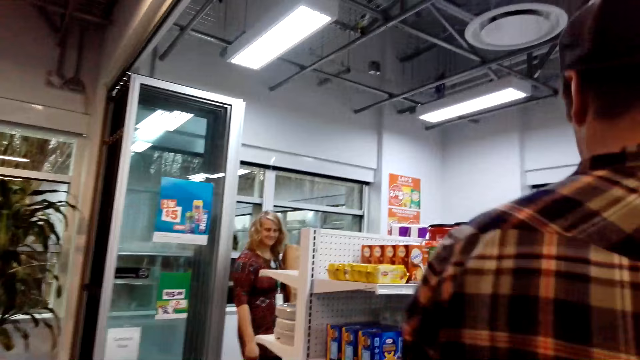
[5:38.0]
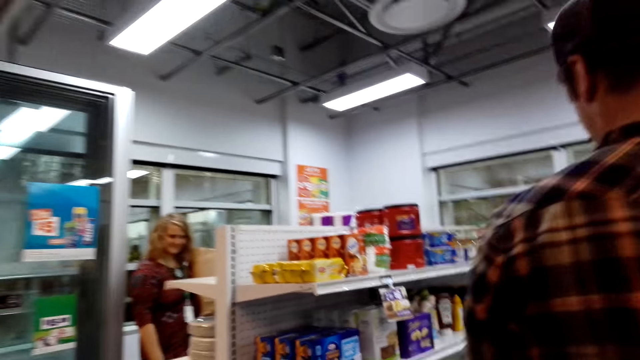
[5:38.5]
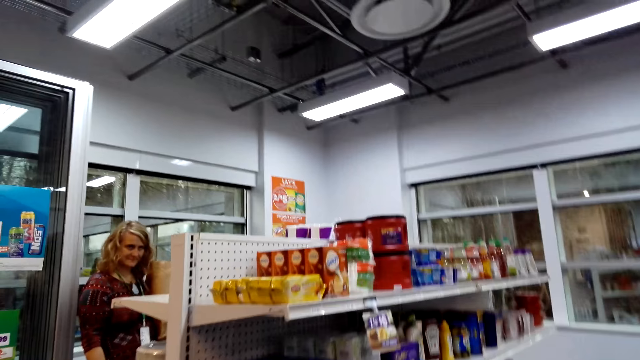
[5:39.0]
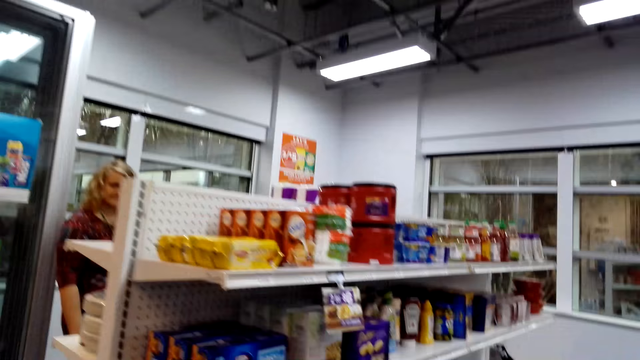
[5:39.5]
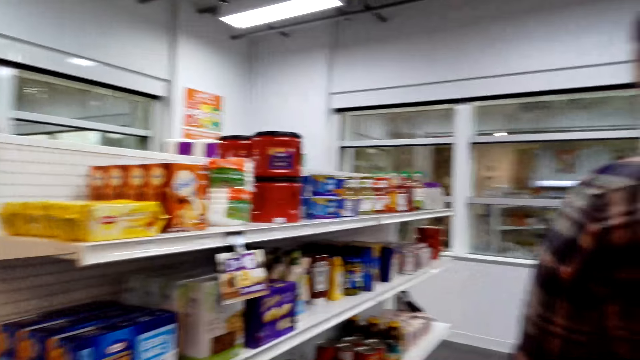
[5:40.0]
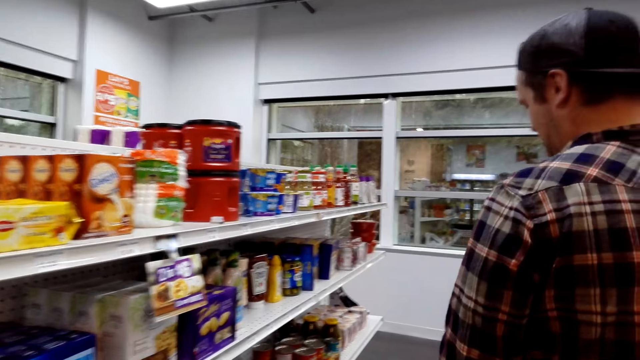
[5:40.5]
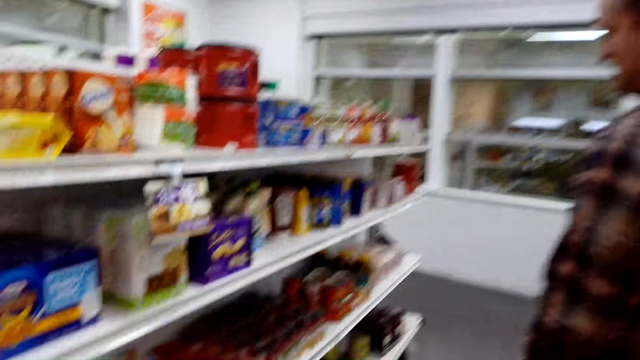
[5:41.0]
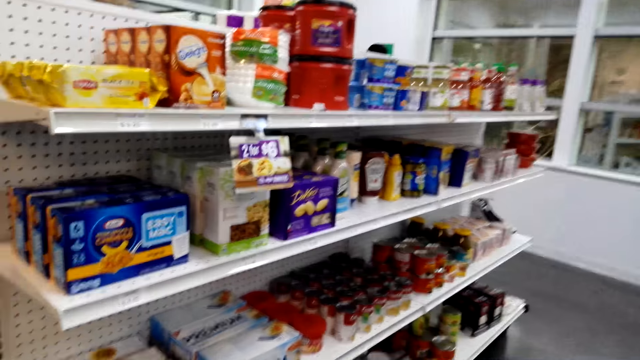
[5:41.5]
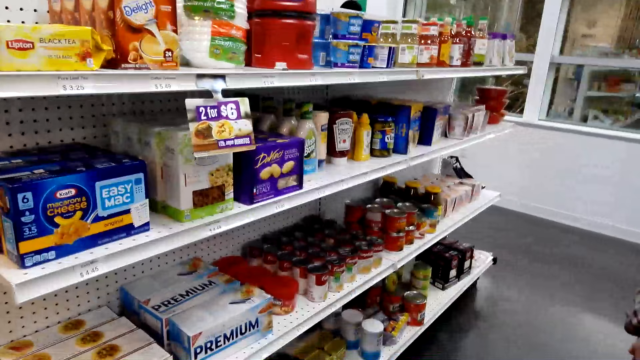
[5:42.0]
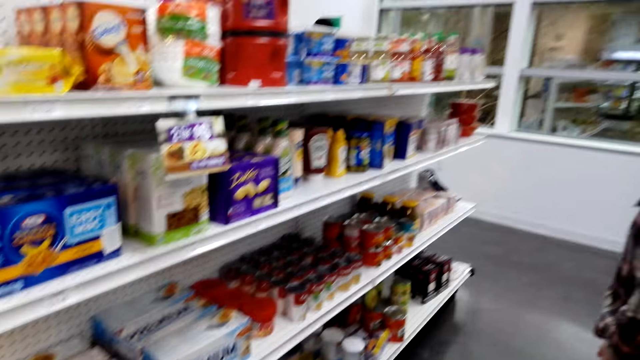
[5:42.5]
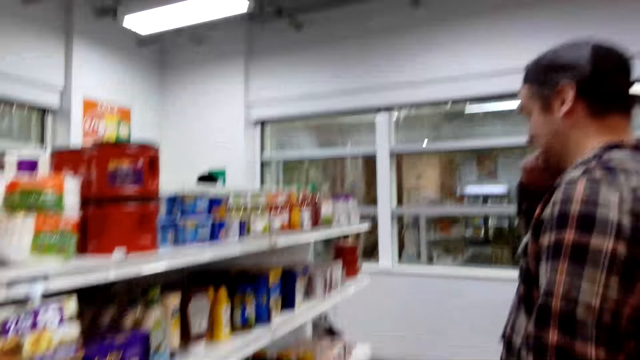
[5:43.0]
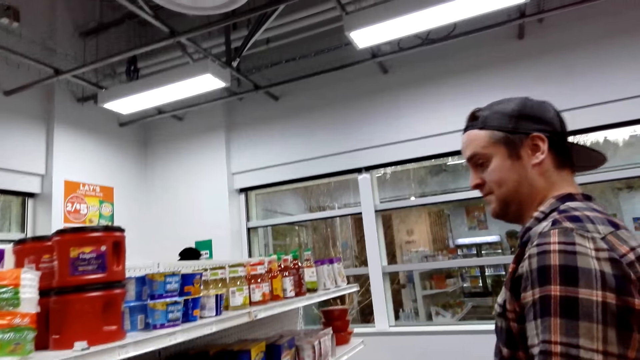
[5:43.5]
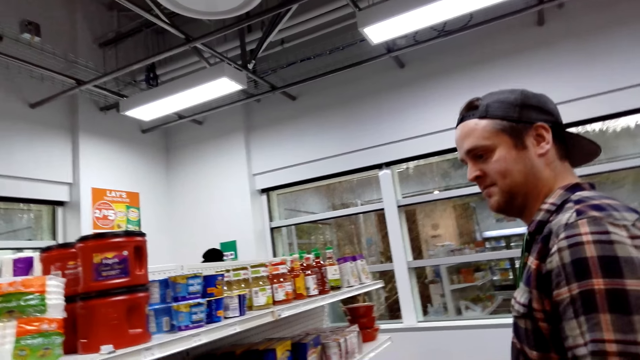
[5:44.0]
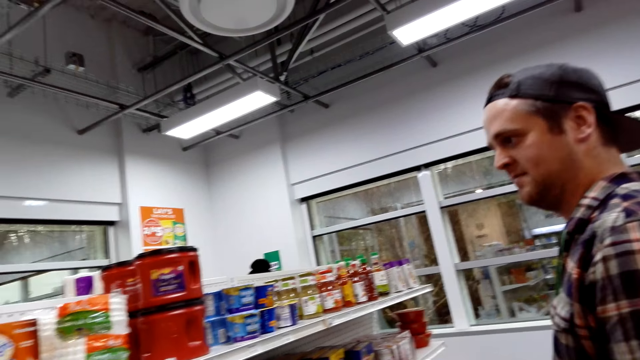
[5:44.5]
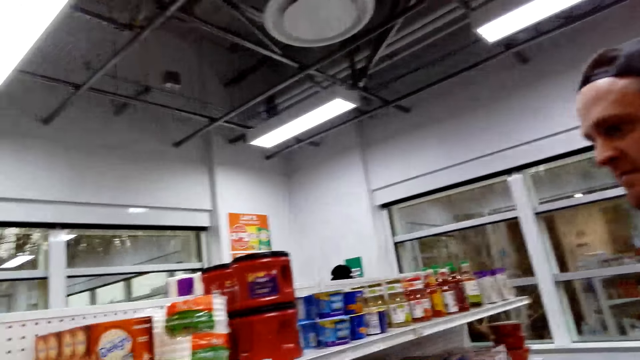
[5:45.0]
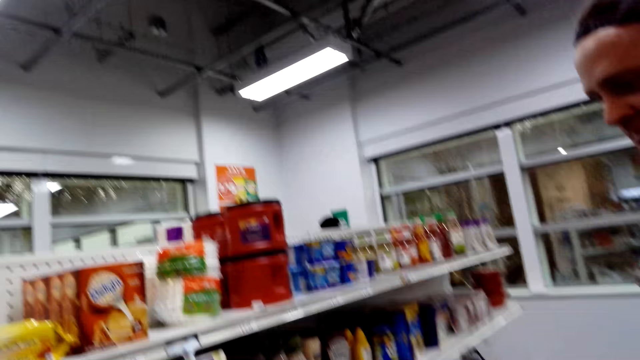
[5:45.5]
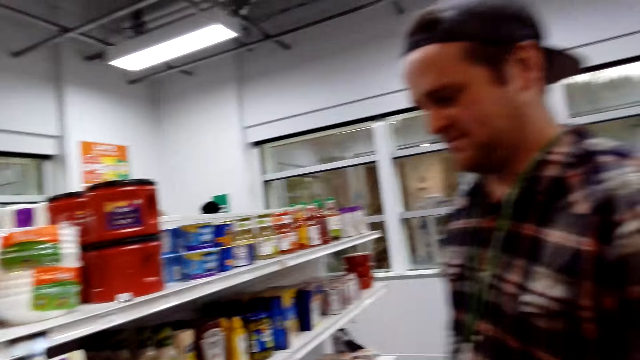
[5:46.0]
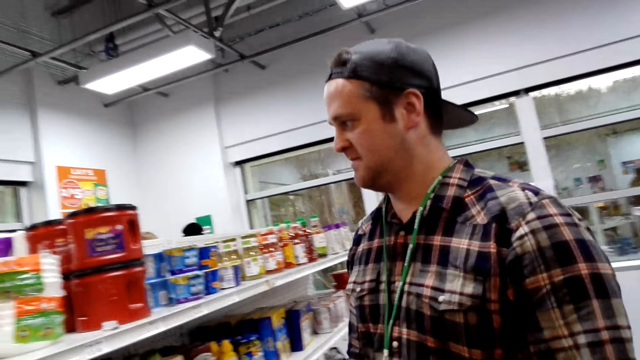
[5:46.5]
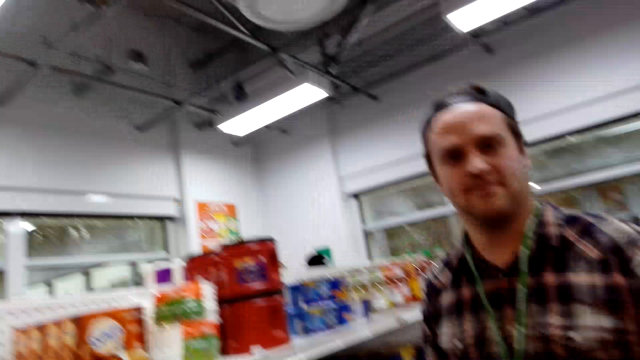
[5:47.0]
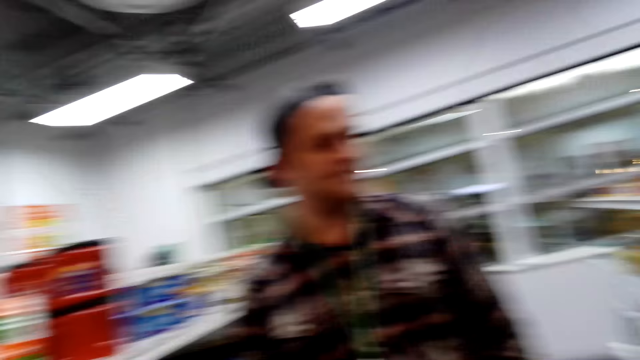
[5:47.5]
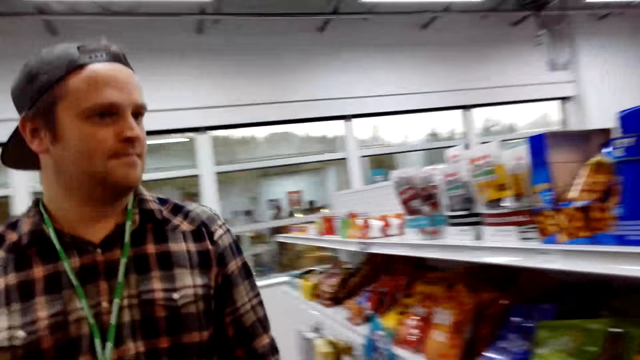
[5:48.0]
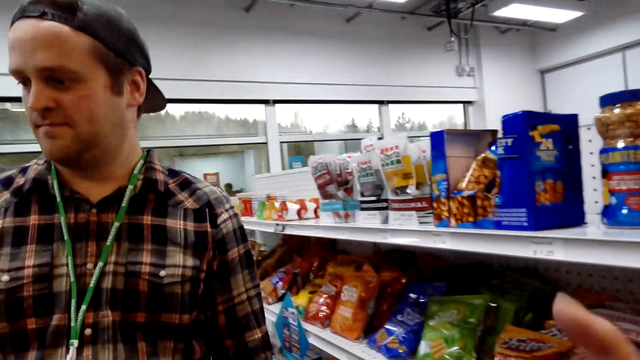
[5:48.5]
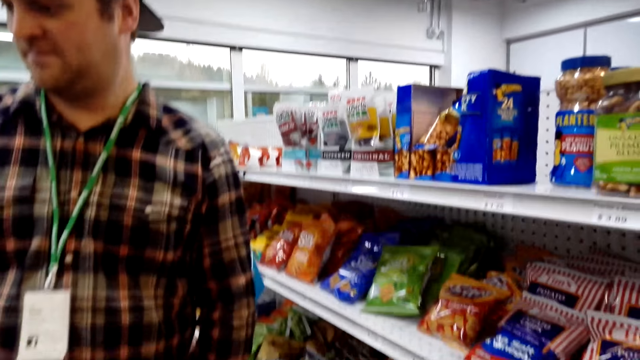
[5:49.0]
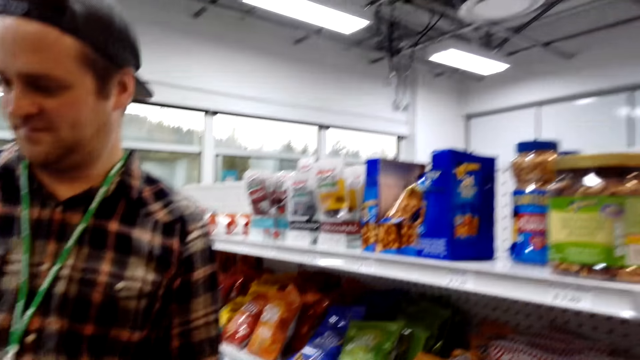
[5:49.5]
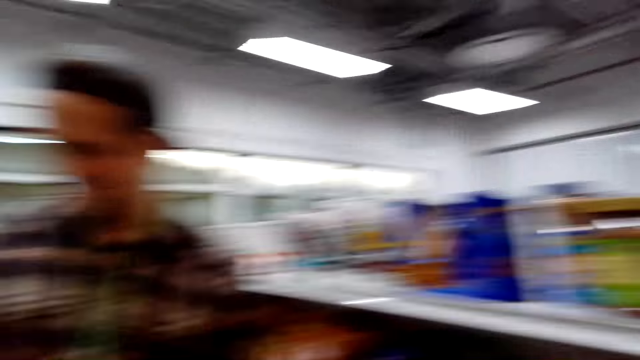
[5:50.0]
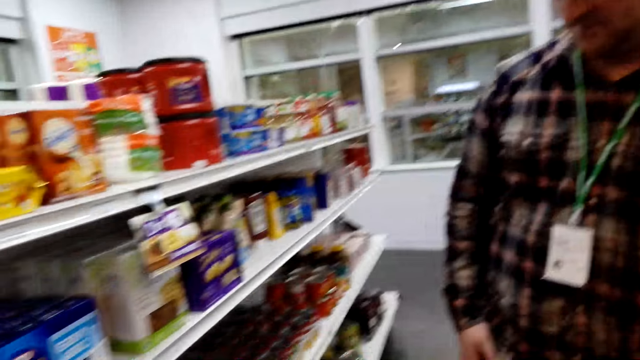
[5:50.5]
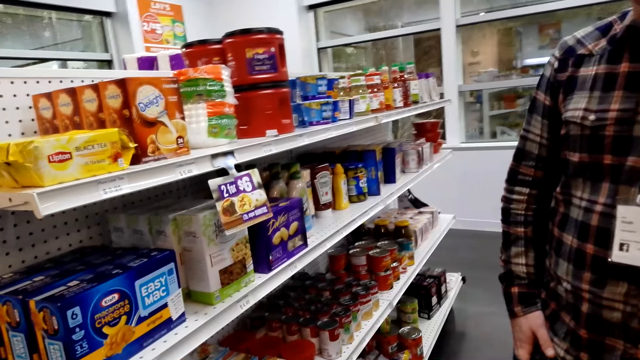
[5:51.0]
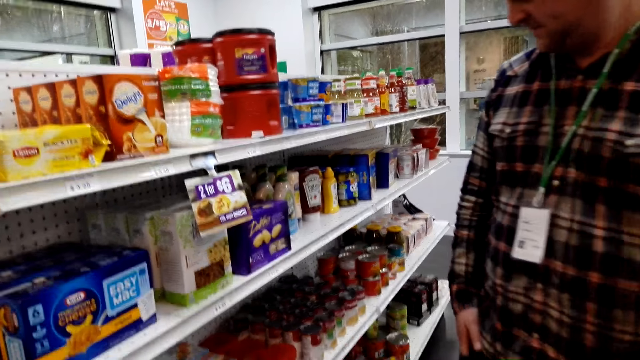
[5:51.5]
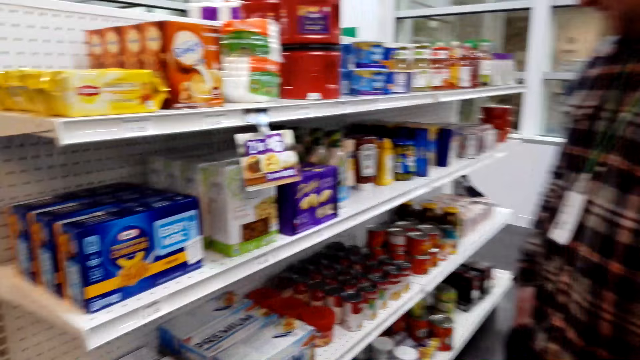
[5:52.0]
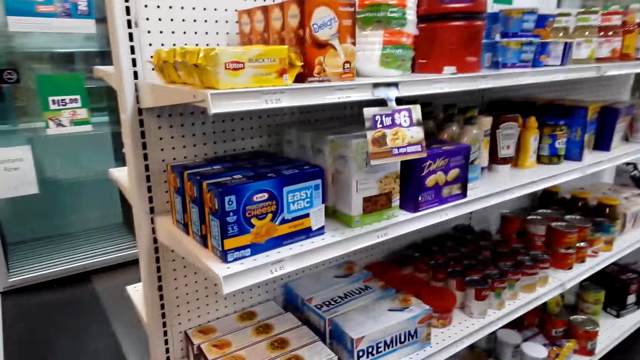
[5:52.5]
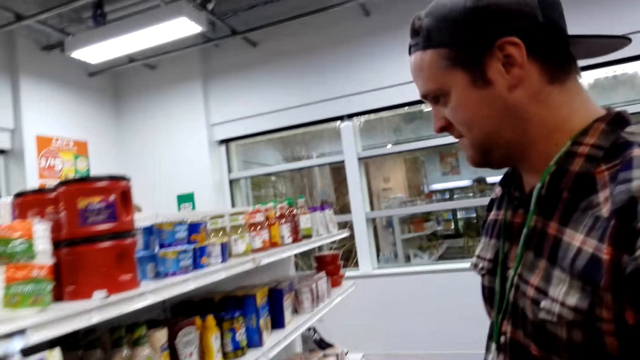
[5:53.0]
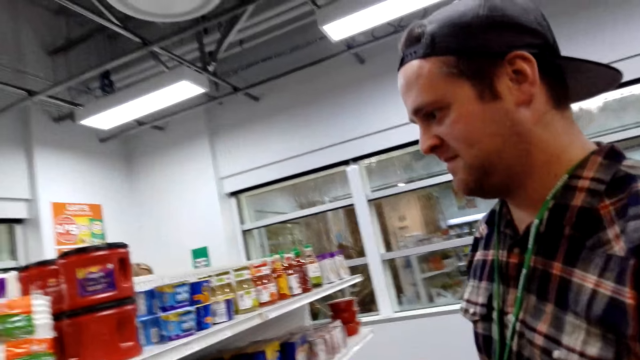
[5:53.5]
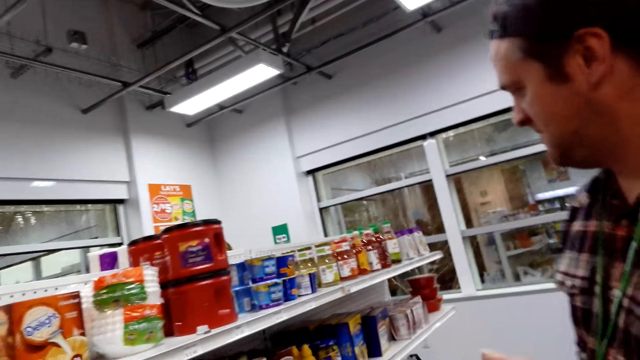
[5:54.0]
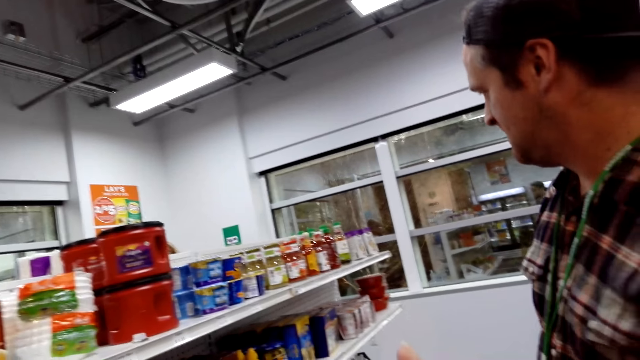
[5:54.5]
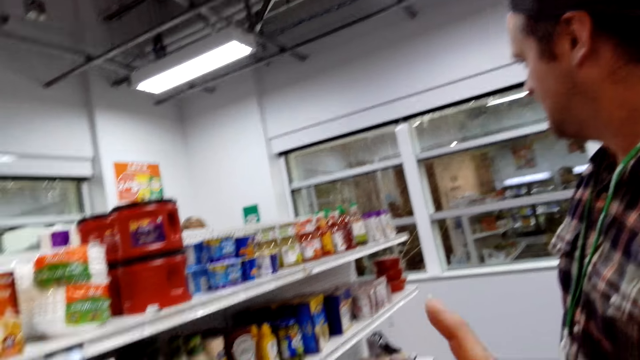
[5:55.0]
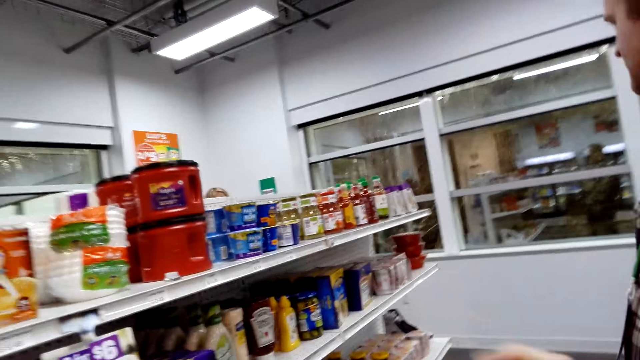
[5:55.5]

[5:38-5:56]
The camera wearer looks around. They talk to a person.

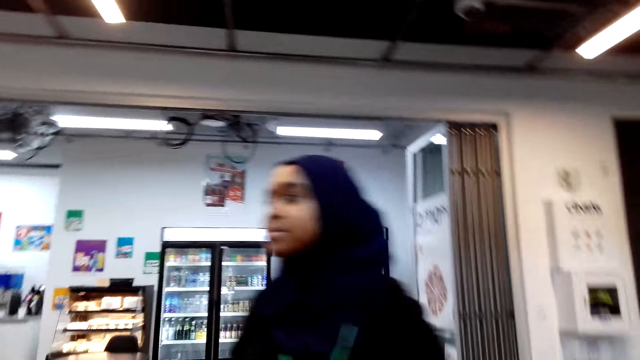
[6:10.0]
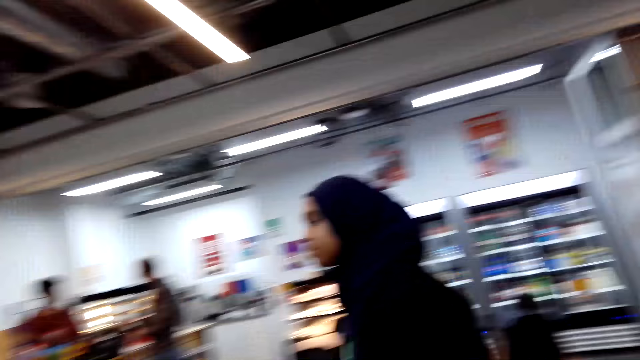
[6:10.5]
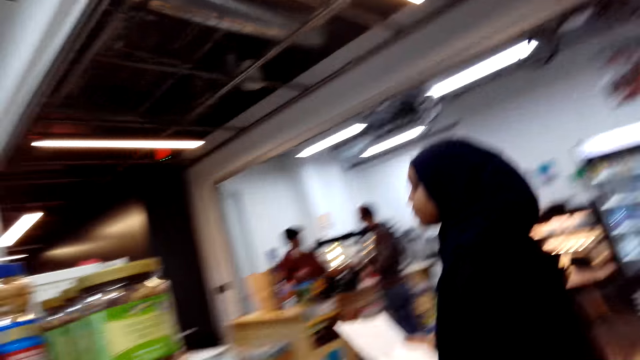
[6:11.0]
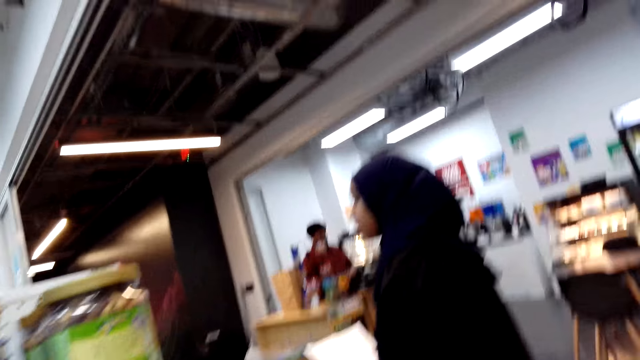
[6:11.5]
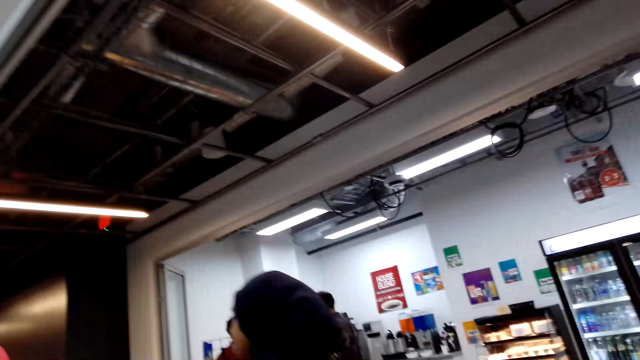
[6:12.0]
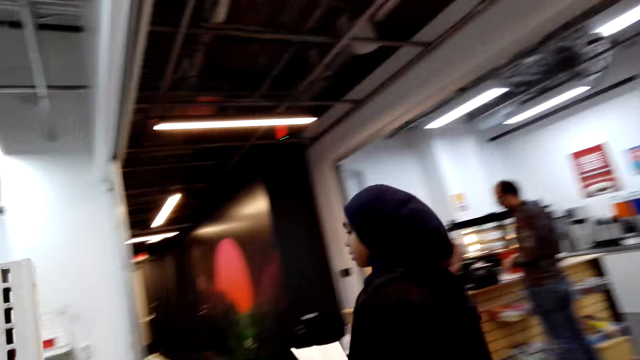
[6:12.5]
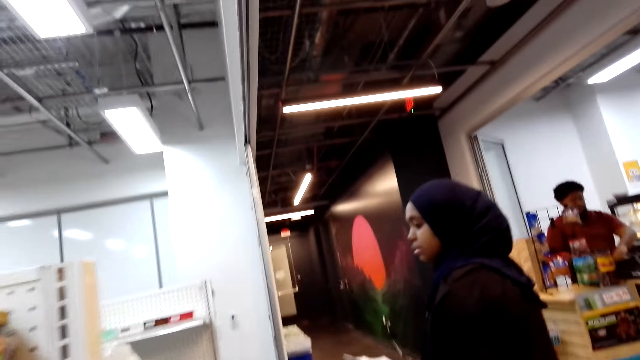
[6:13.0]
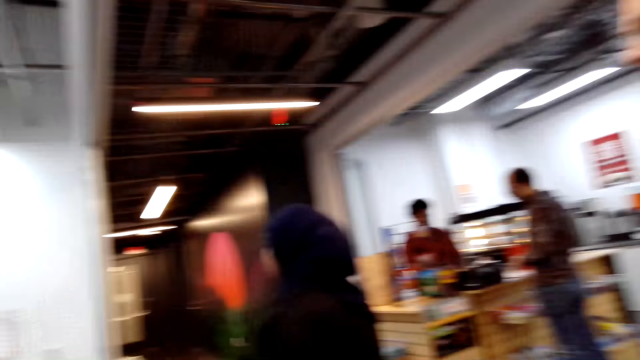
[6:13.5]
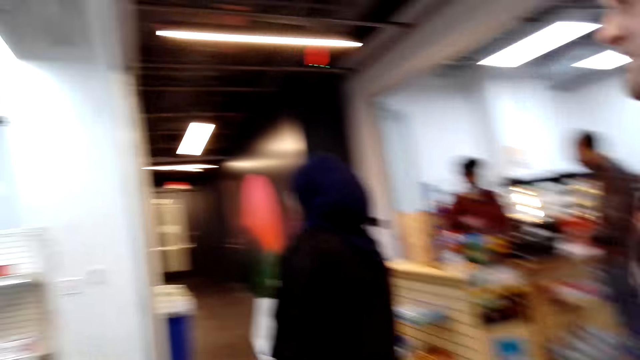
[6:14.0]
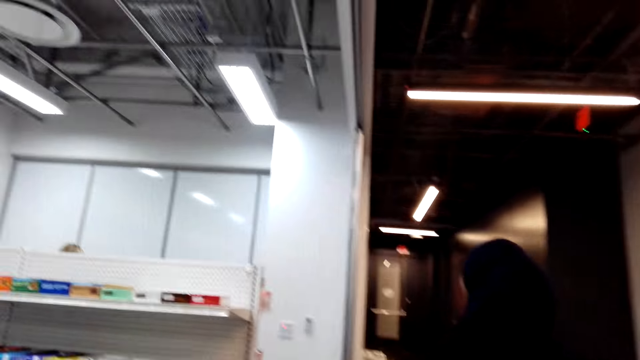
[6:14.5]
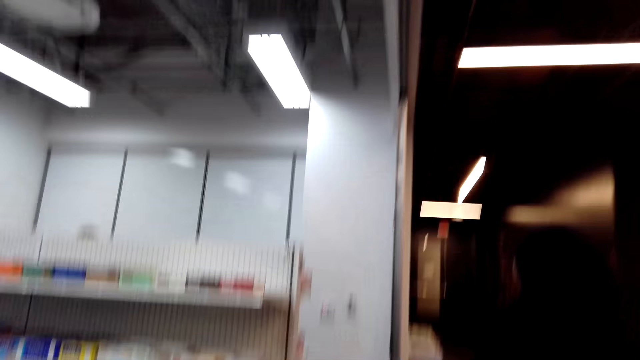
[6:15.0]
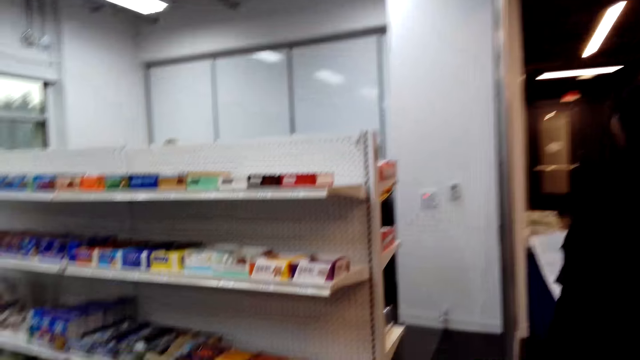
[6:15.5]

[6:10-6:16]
A woman walks around.
